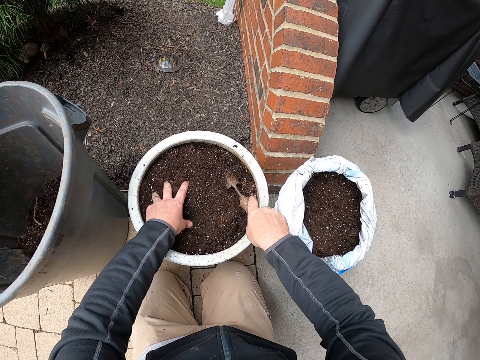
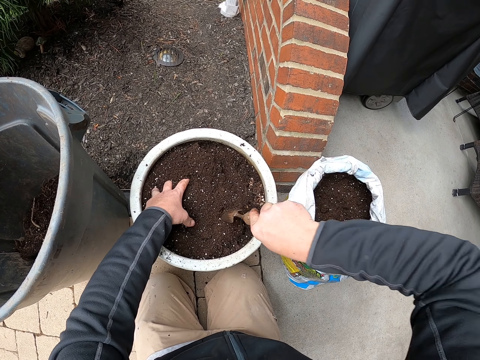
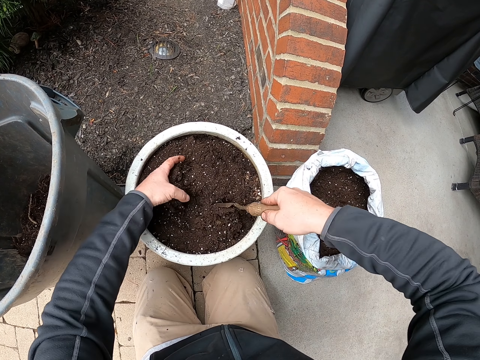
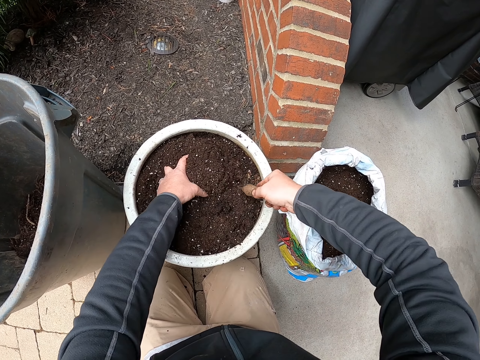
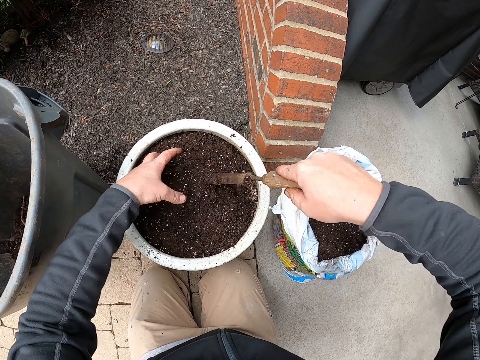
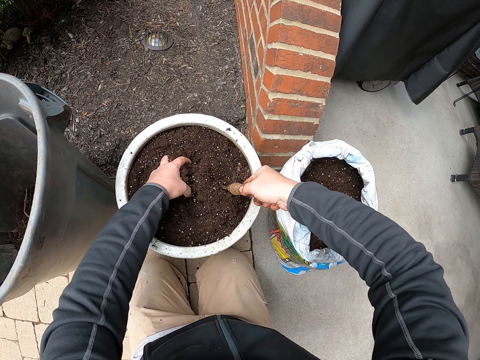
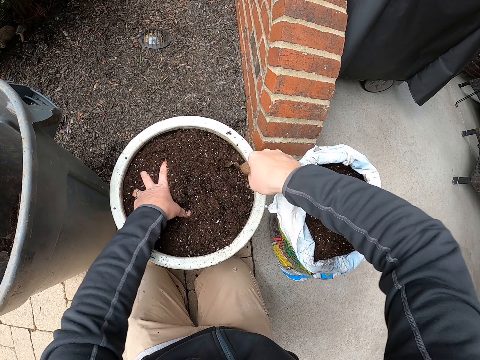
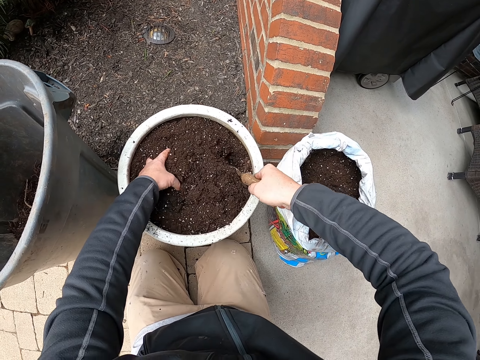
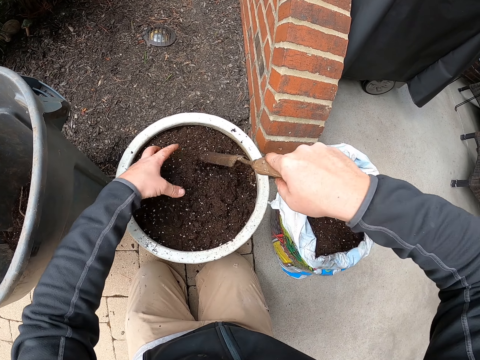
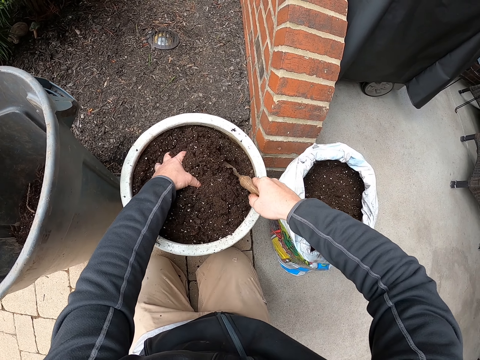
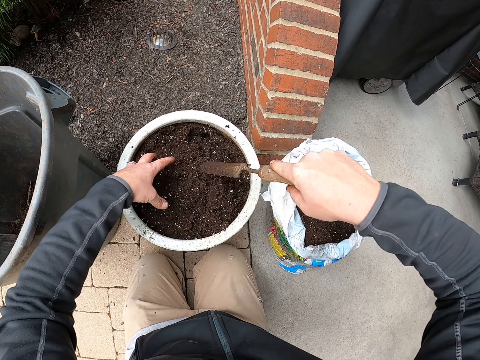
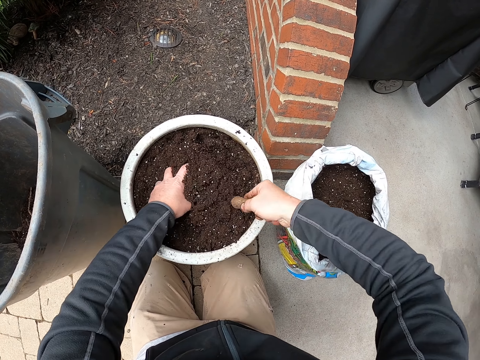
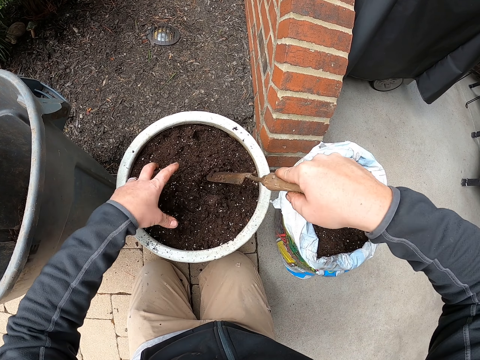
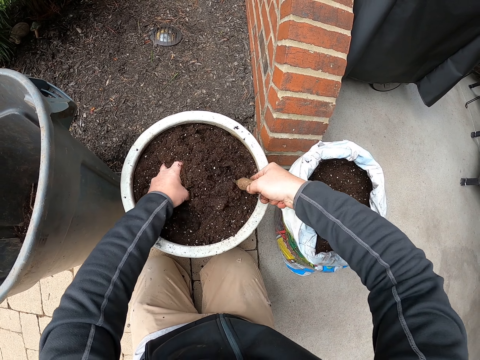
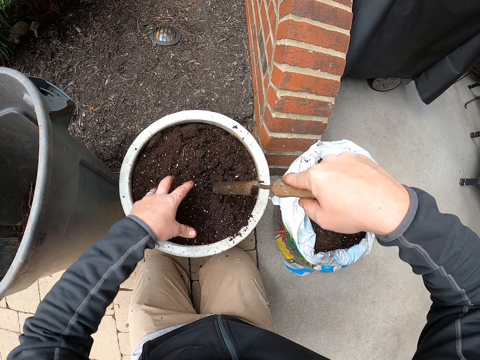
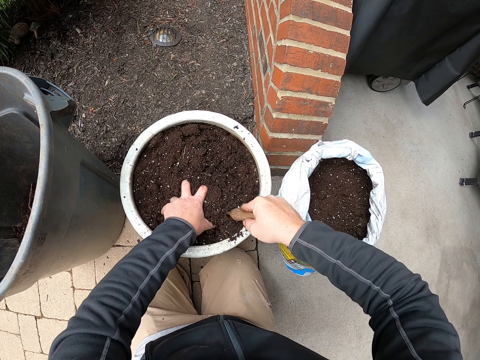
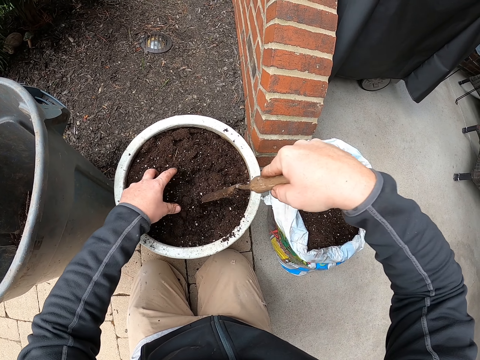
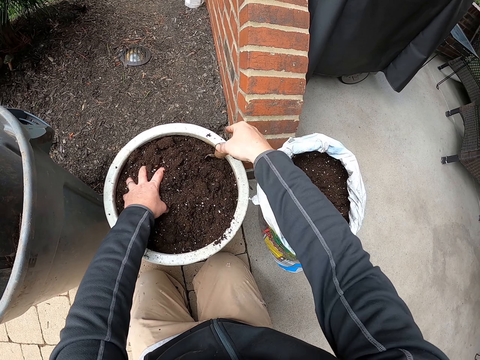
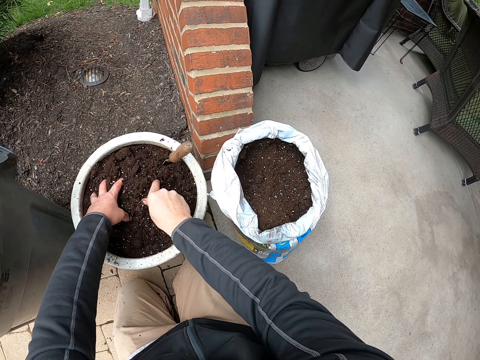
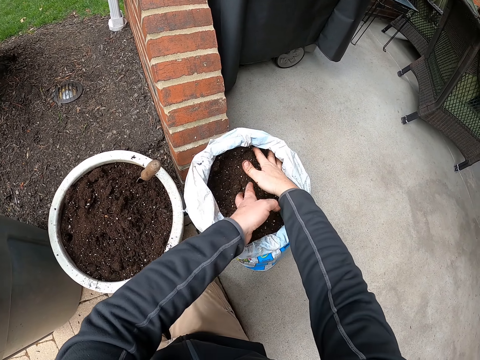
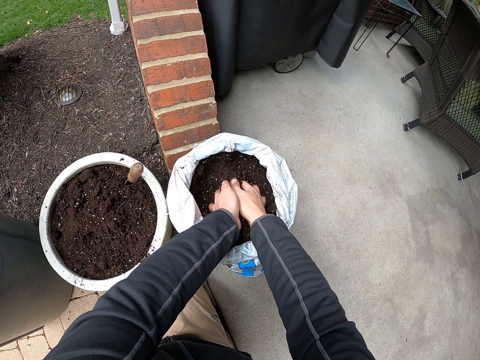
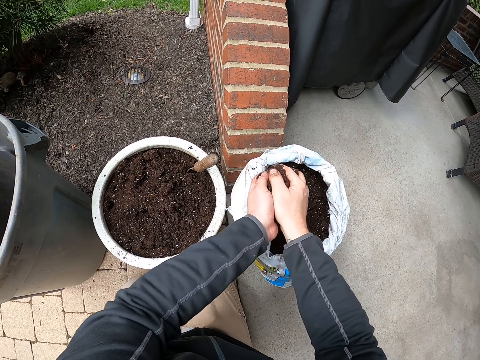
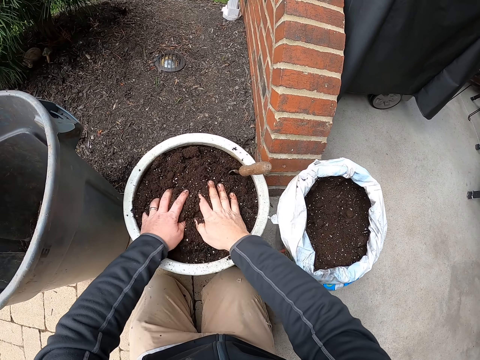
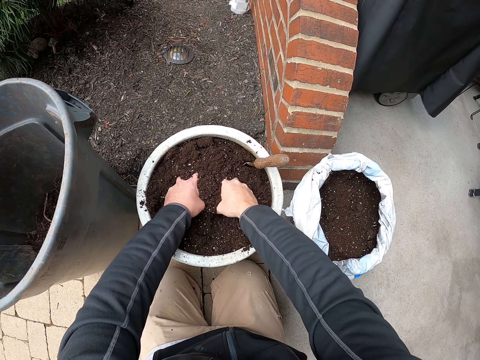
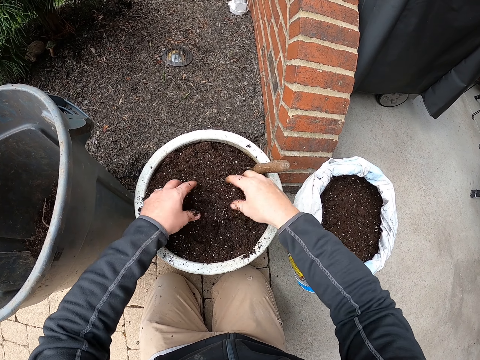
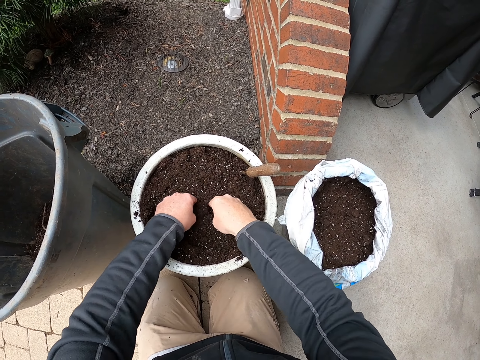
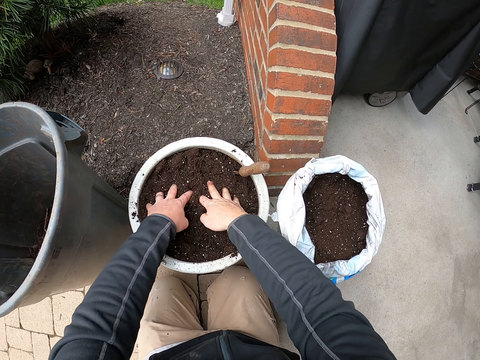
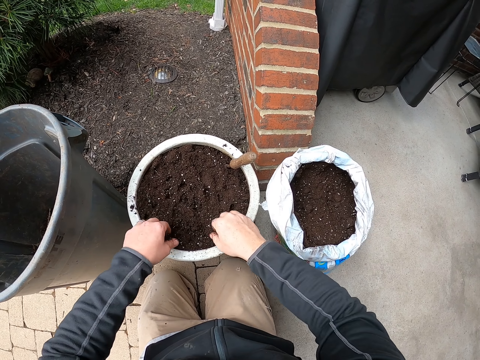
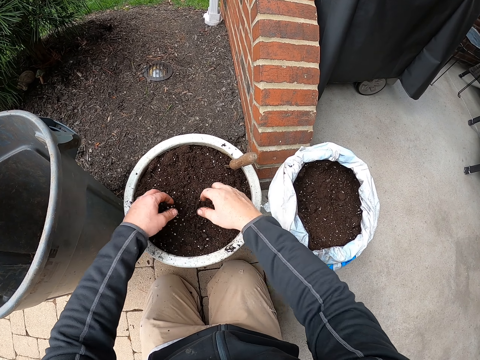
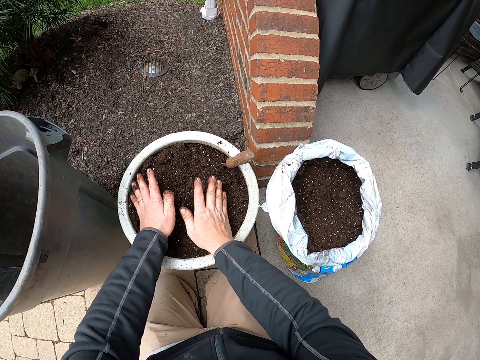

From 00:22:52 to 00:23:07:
The camera wearer spreads the soil. They pick up the scoop. They mix the soil. They plough into the soil. They drop the scoop in the soil. They mix the soil. They collect soil. They pour the soil in the bucket. They mix the soil with their hands. They spread the soil.

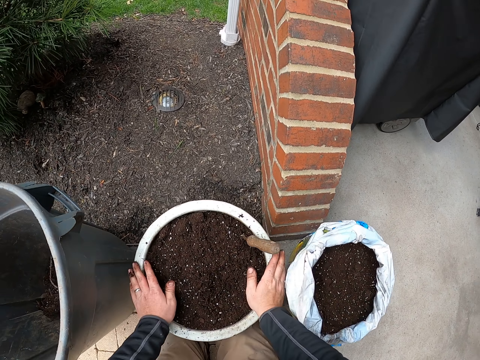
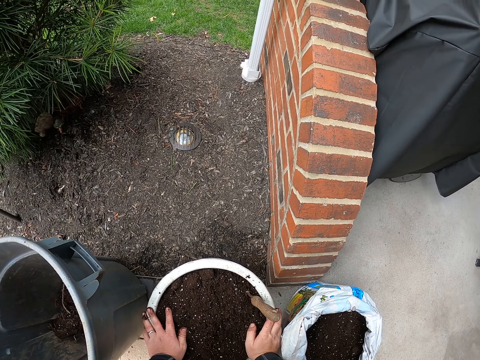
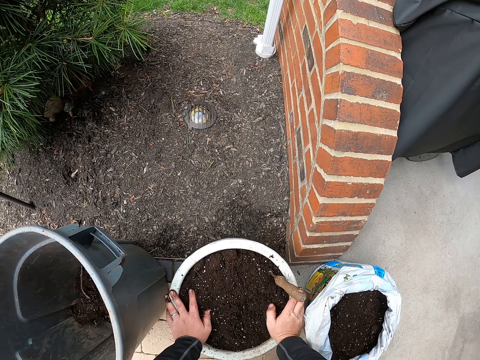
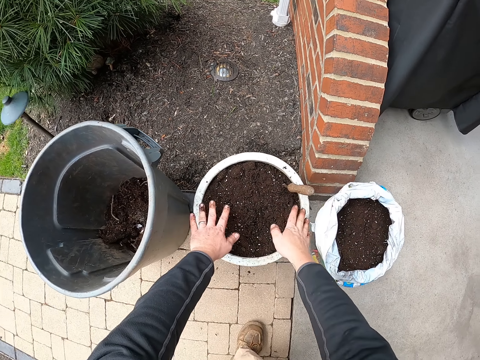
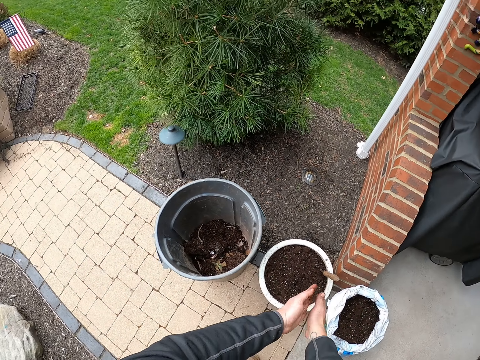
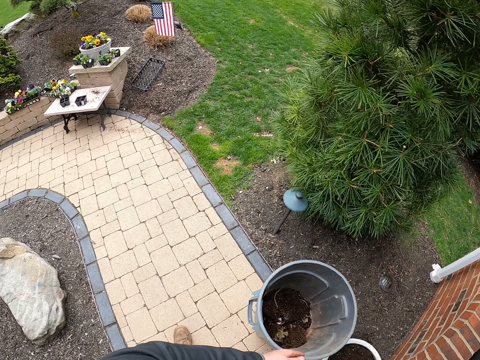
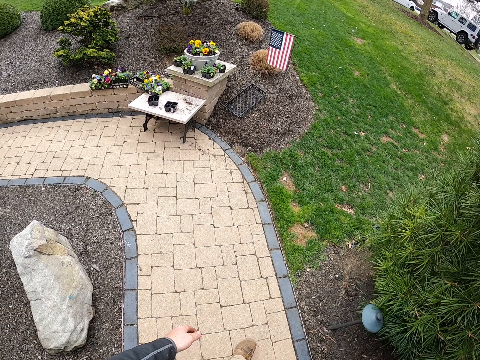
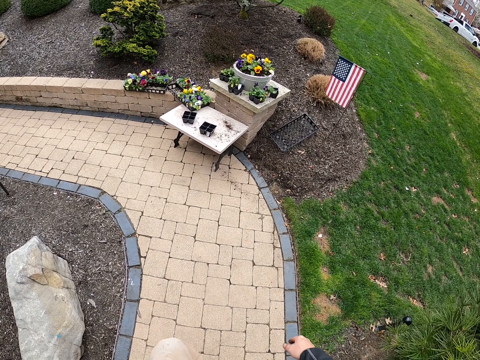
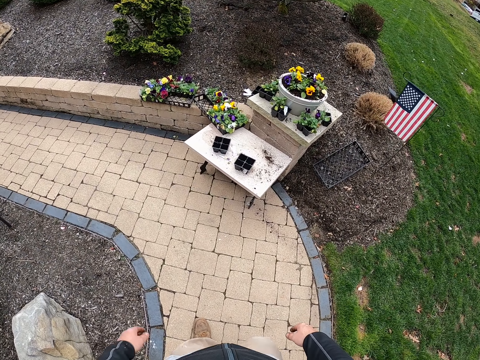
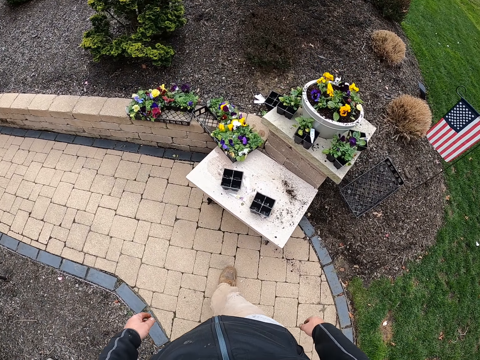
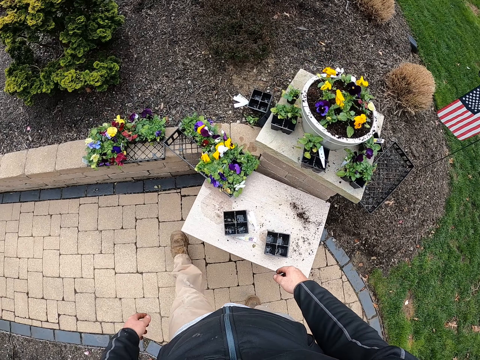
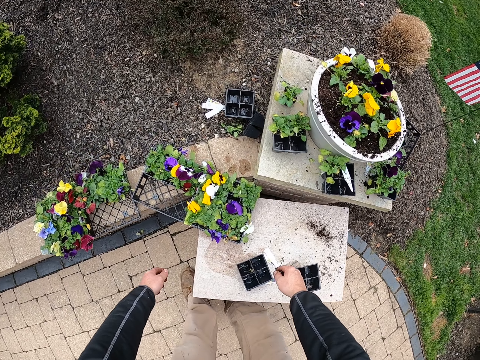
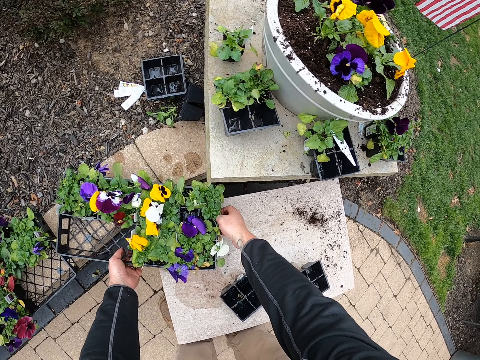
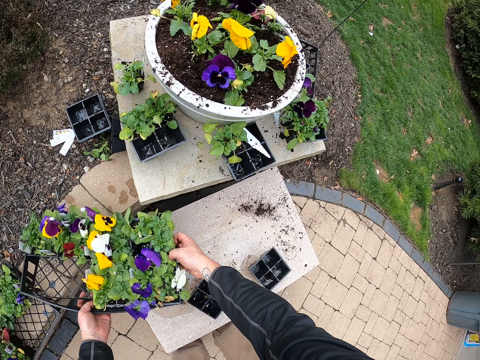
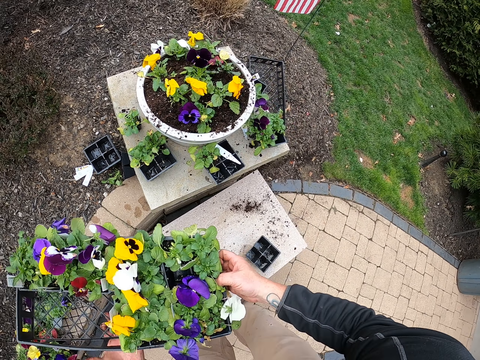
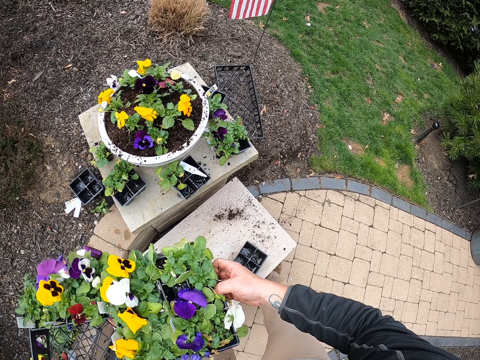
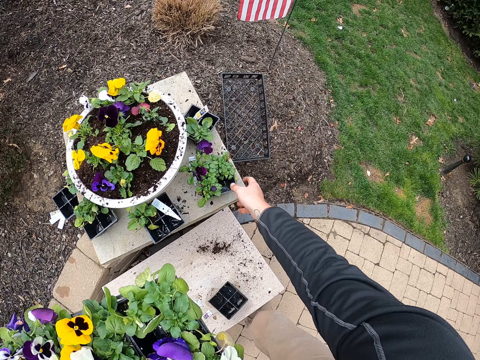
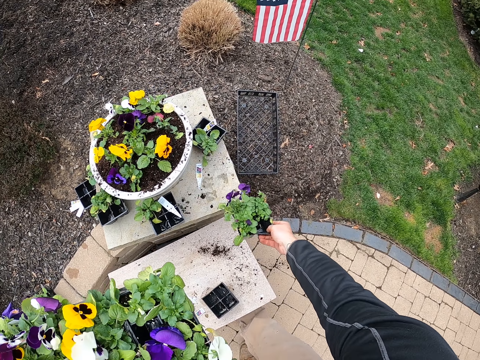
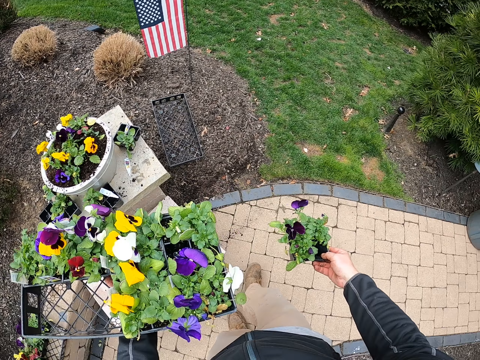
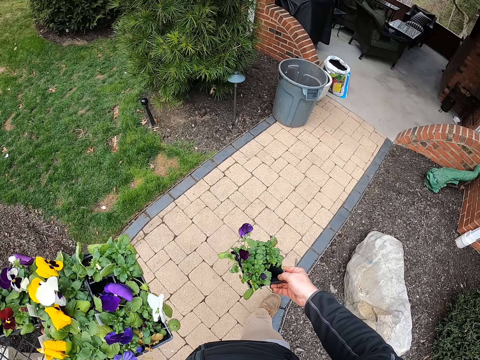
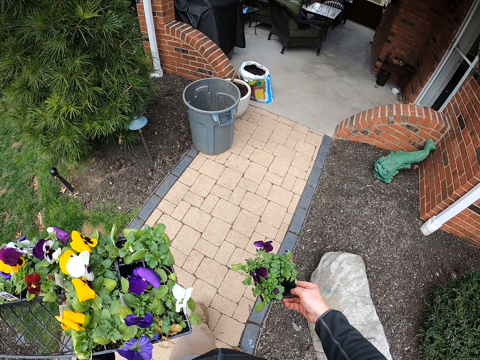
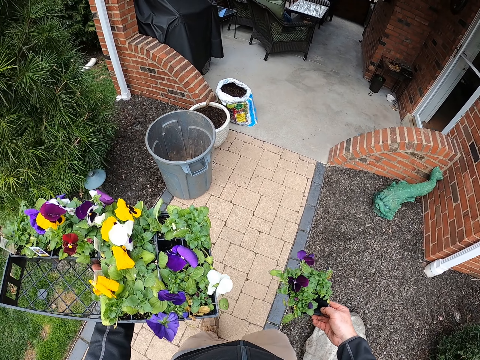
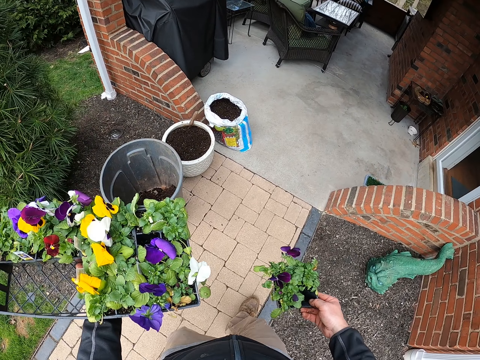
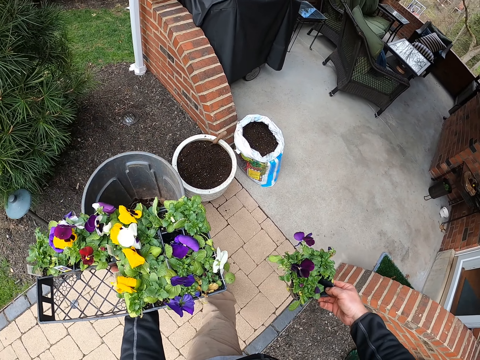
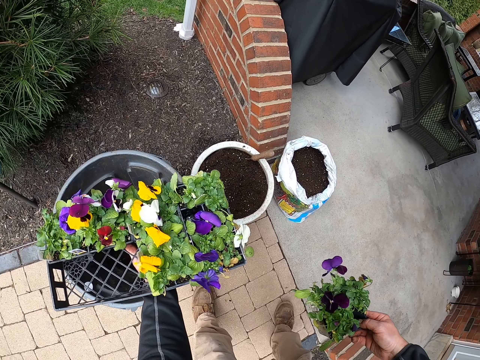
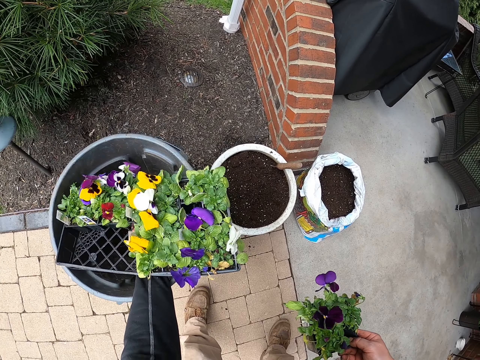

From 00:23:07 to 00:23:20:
The camera wearer rests their hands on a container. They stand up. They rub their hands. They walk around. They take a flat tray with plants. They rest the tray on a palm. They pick up a seed tray. They walk around.
